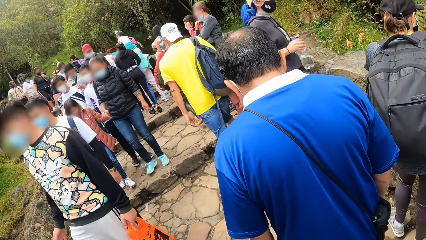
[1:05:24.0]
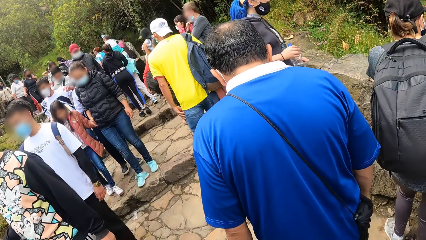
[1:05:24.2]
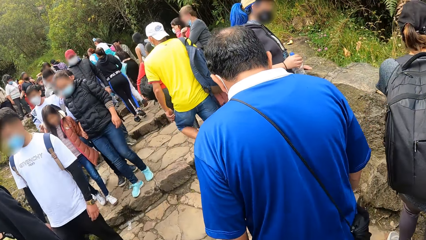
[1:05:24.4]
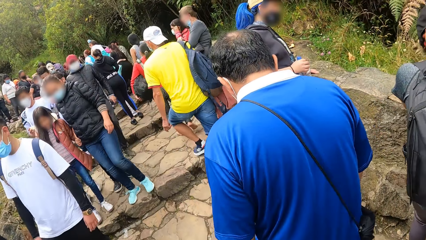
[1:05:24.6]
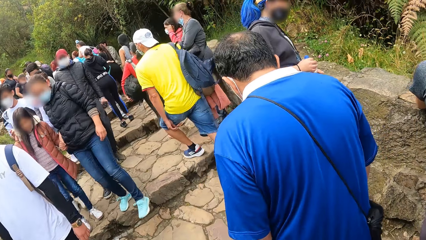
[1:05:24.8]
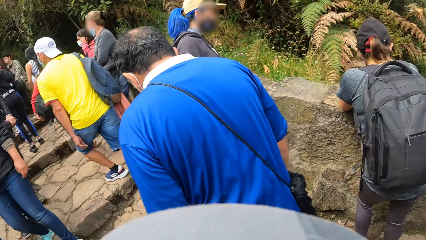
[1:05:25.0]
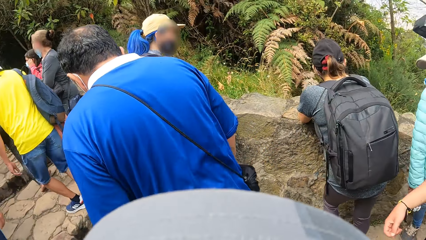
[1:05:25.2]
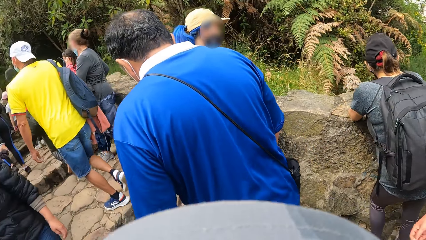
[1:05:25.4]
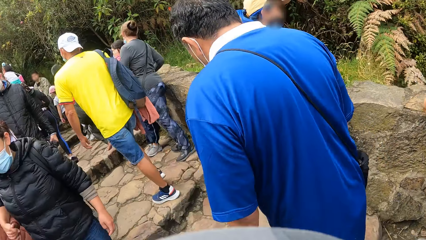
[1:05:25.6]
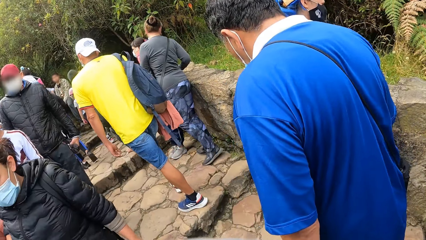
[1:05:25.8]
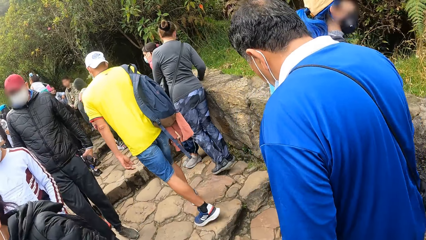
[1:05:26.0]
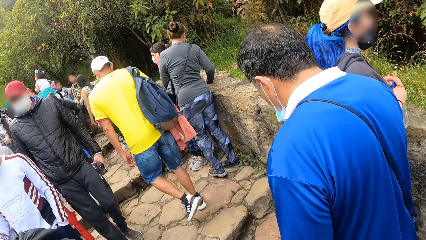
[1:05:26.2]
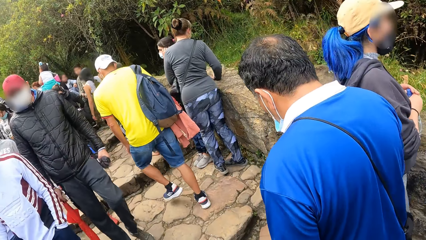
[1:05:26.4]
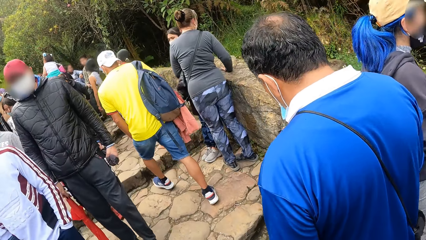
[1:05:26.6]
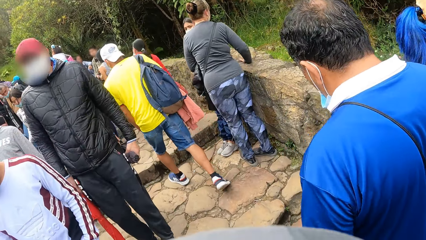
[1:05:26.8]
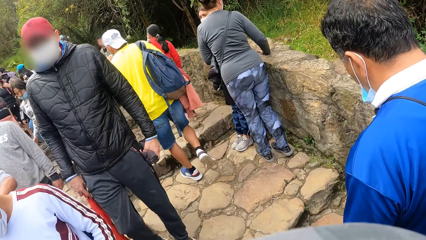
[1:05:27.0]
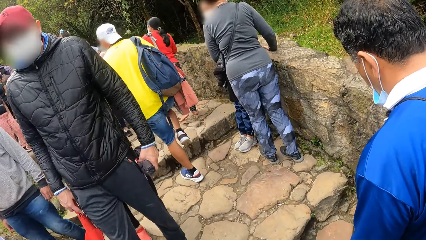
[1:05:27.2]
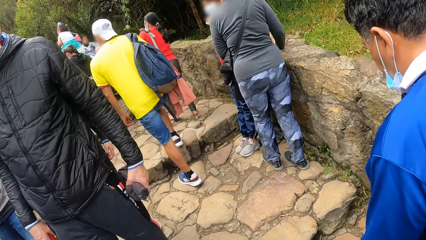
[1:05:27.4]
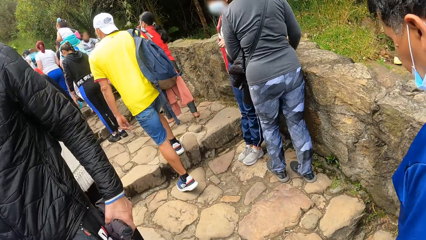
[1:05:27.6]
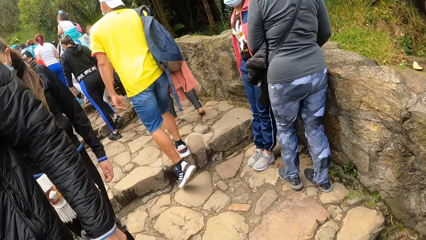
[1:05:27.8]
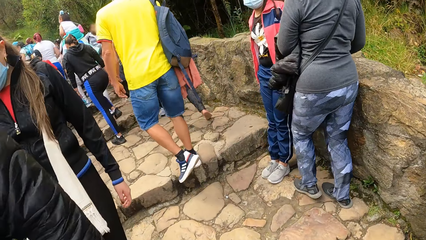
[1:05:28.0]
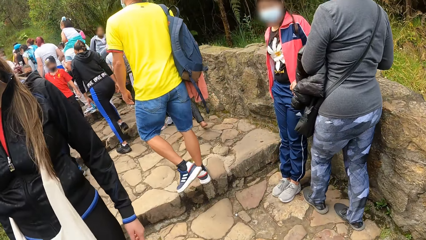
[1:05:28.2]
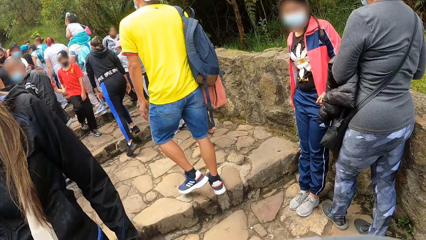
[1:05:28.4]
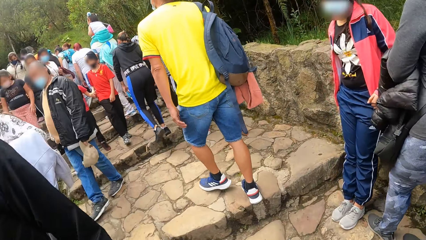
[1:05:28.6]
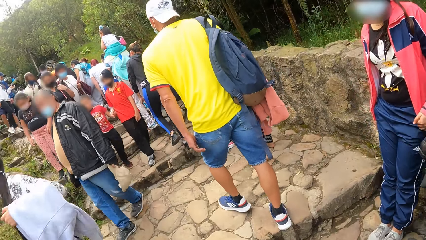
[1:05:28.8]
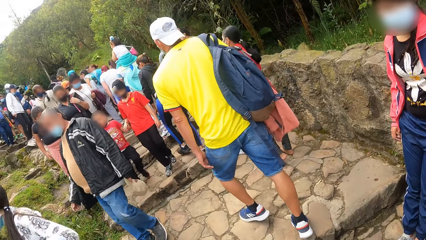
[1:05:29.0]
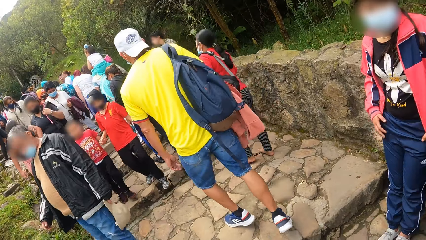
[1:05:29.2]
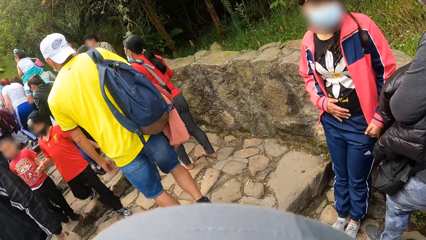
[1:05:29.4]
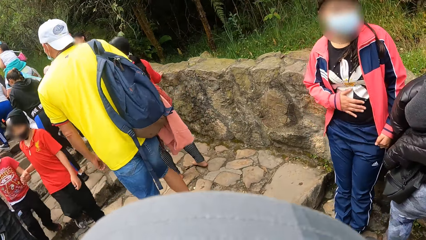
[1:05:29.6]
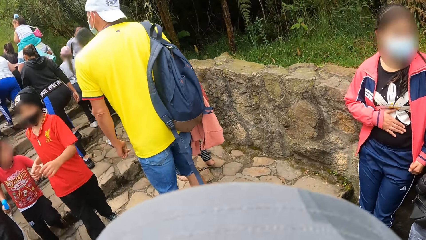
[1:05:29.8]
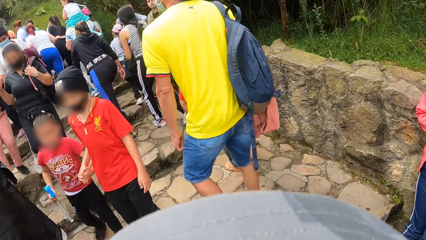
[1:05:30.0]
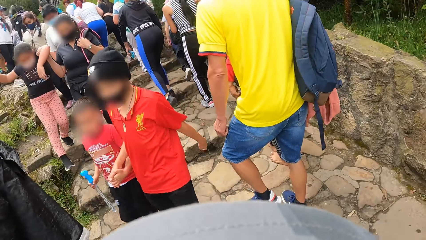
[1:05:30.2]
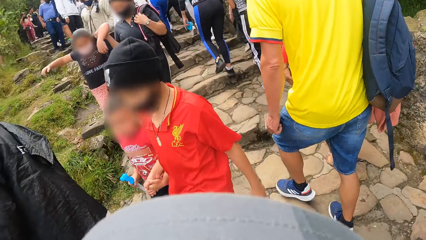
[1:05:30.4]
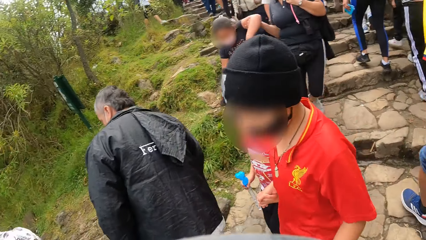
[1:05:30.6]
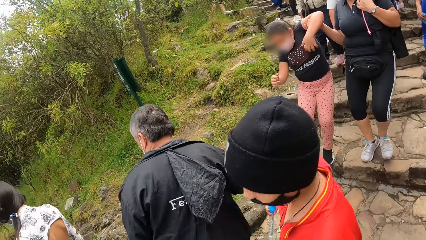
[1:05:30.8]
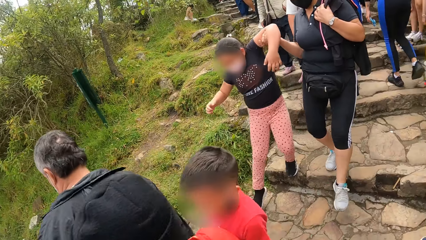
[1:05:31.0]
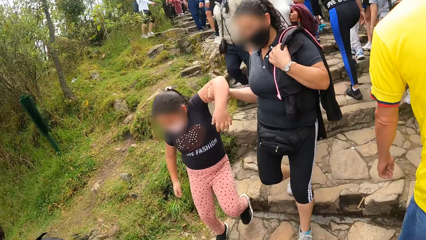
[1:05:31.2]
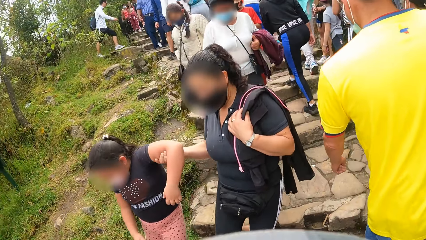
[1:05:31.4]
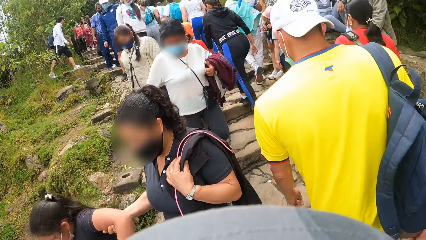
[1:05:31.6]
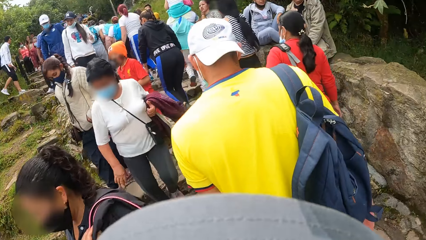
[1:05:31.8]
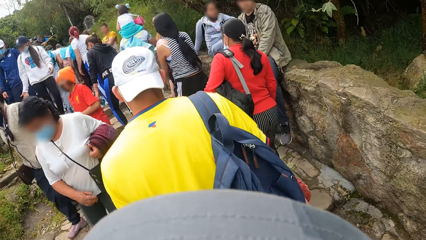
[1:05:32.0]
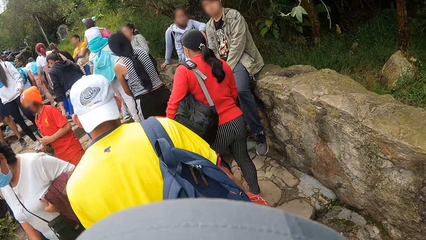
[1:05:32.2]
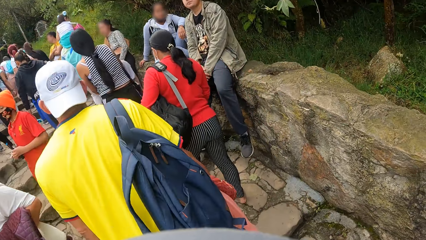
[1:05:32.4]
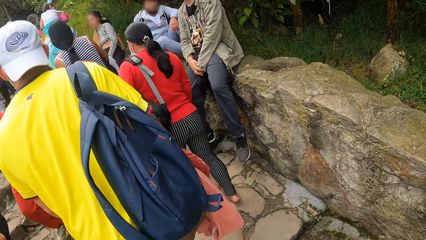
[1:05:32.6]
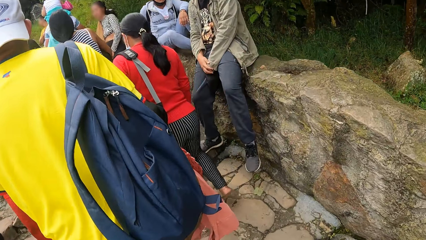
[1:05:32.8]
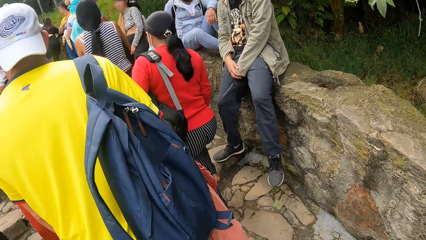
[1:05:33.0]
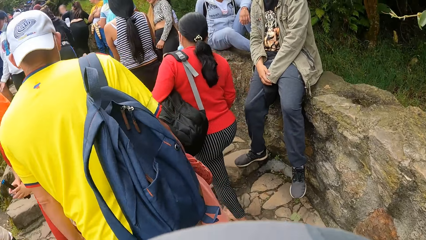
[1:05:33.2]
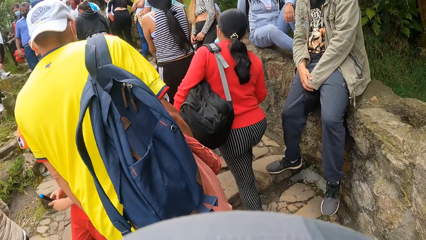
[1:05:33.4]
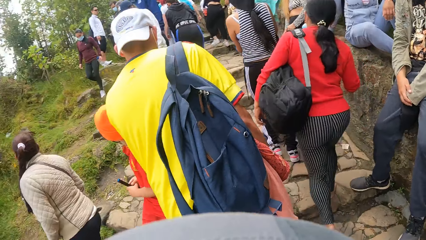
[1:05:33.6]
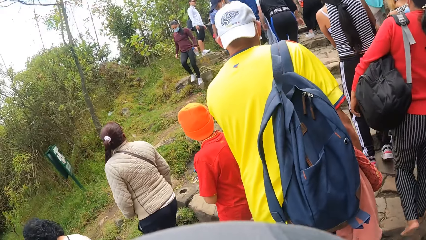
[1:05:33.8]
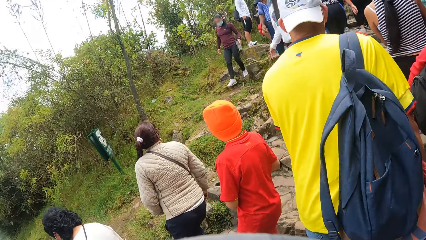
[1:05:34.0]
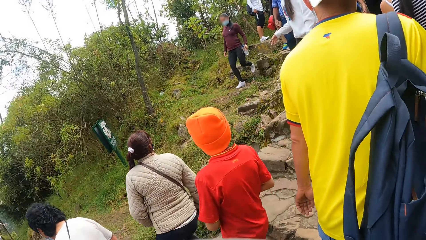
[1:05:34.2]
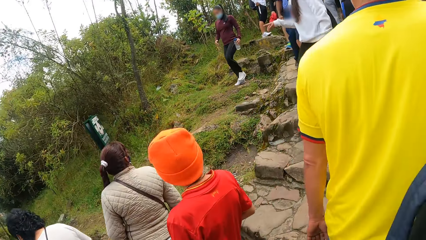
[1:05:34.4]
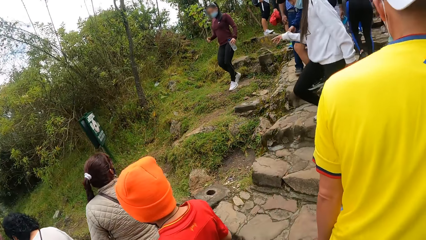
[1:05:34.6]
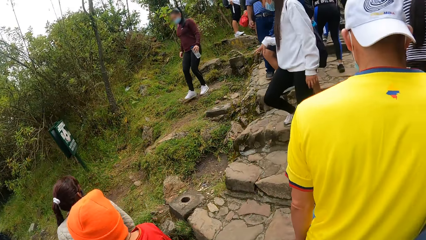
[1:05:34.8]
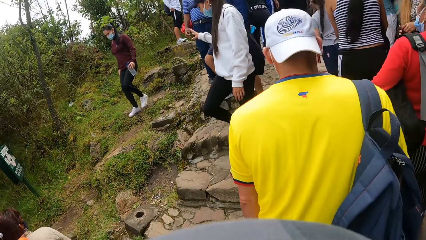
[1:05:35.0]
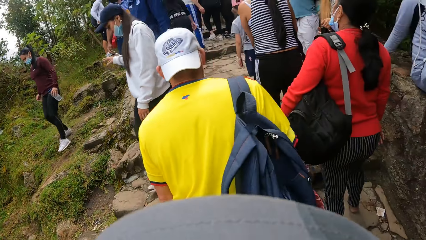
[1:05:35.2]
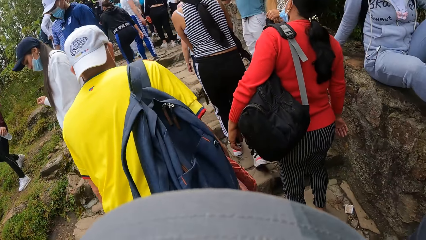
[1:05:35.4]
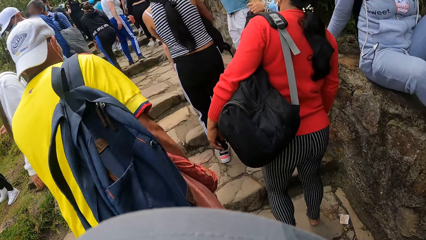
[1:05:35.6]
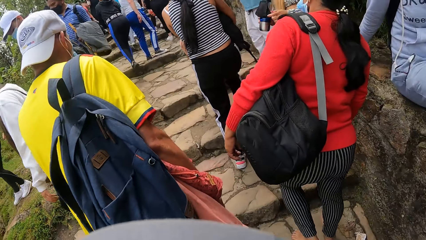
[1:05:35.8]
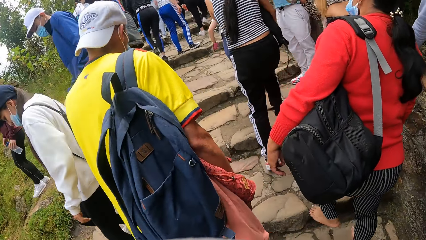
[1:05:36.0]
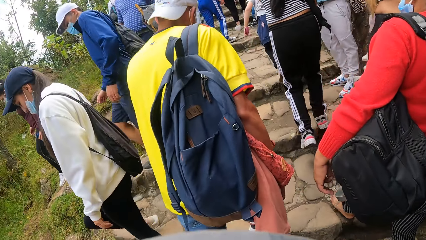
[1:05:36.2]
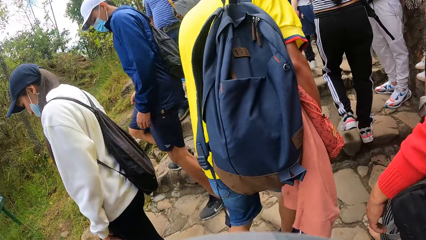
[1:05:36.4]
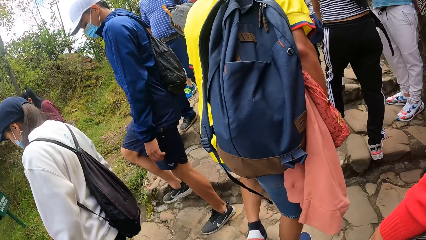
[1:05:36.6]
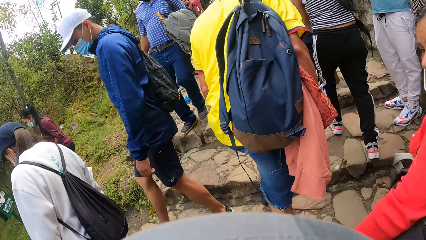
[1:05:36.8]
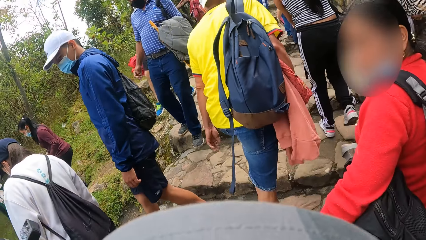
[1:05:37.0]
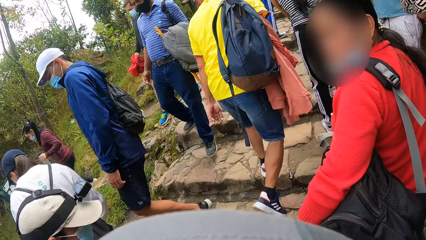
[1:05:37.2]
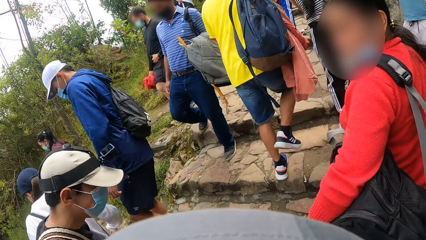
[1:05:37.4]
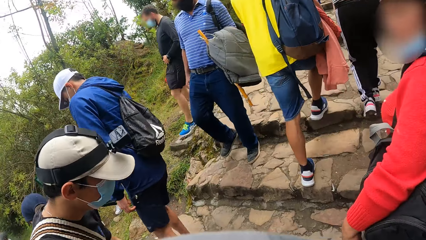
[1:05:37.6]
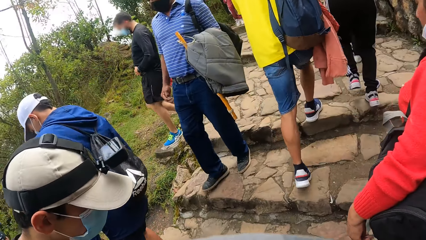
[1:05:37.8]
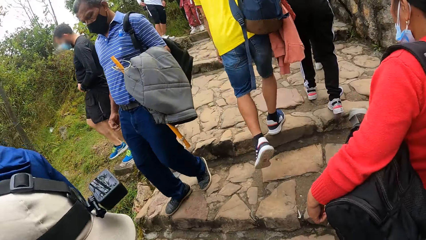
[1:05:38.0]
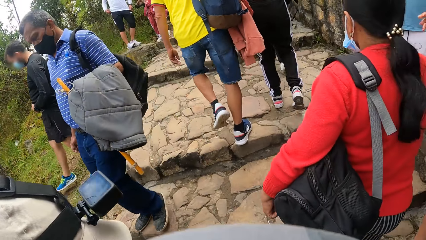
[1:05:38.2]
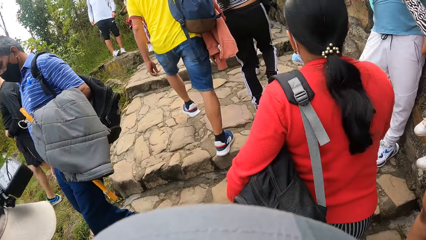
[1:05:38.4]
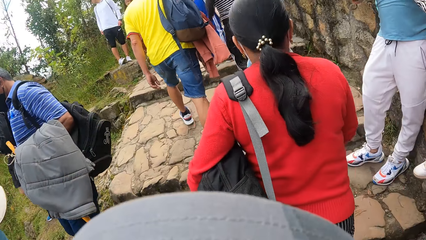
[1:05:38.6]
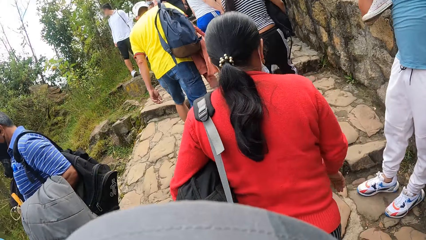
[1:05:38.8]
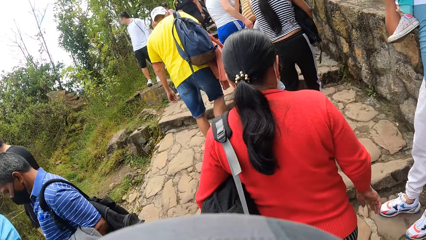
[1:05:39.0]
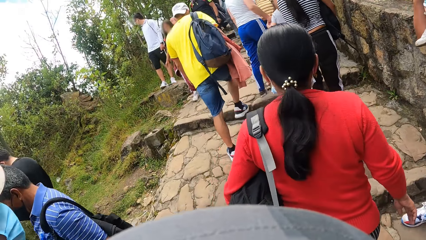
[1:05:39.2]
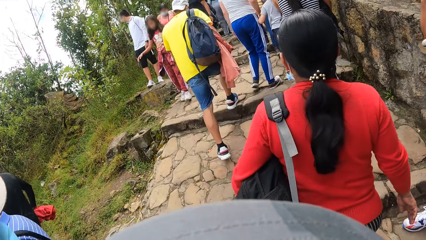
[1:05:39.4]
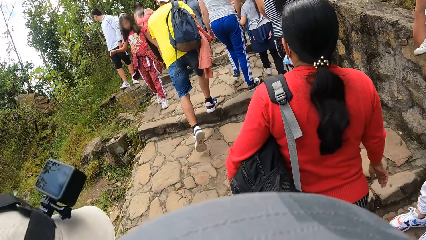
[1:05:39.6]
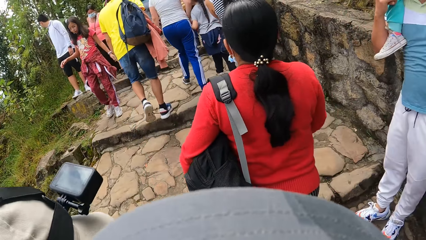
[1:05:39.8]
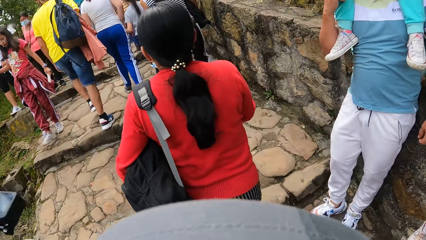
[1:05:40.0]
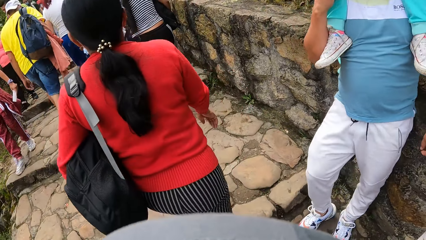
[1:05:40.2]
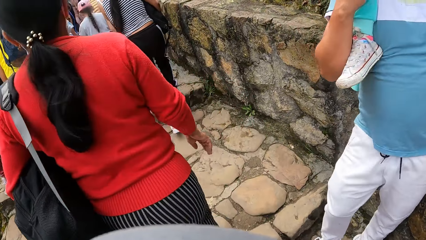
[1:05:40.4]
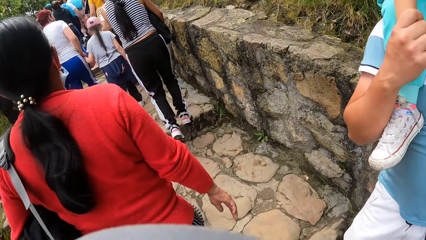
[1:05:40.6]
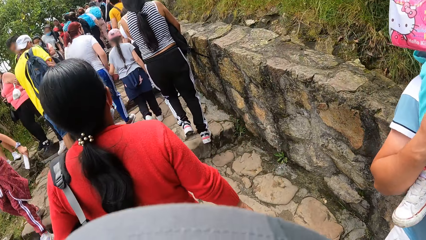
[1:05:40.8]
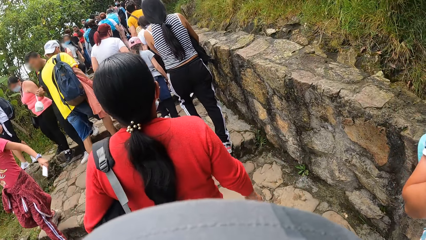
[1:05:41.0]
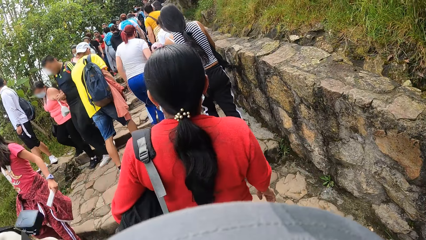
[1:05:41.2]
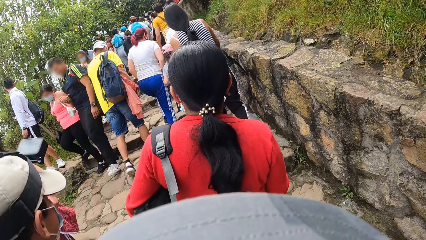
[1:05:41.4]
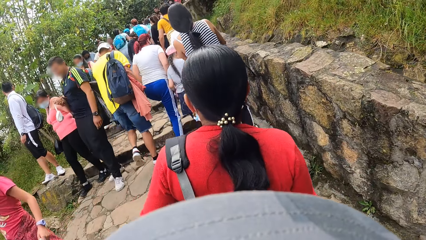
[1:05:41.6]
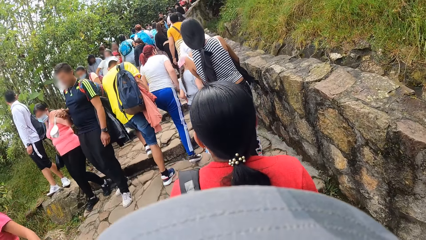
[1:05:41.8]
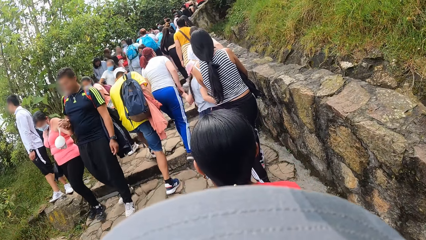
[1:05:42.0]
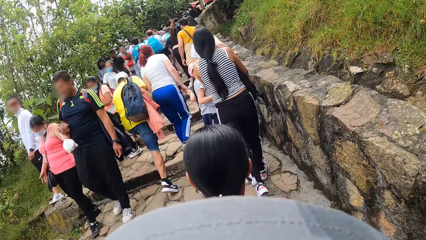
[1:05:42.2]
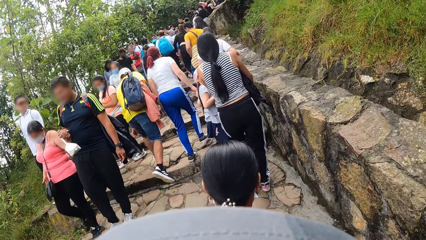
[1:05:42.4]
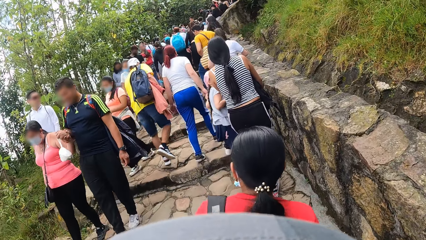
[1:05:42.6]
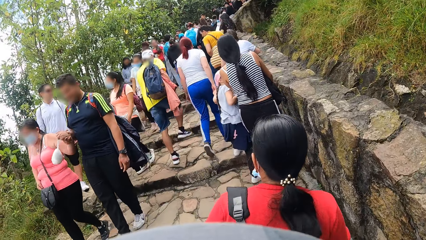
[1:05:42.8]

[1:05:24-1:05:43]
A man walks beside the camera wearer.
